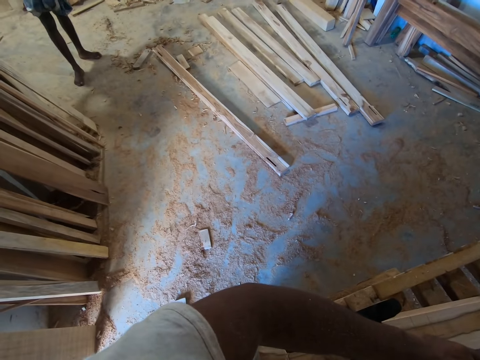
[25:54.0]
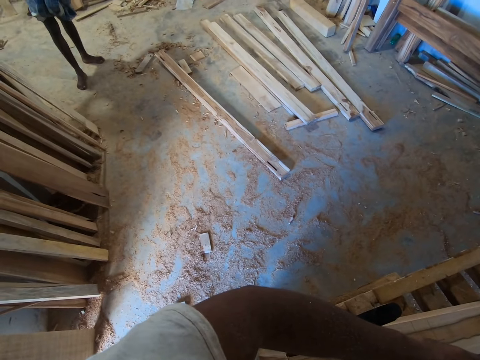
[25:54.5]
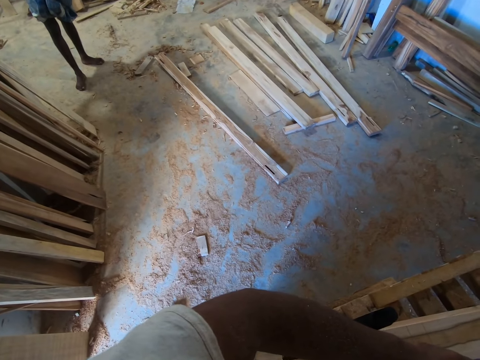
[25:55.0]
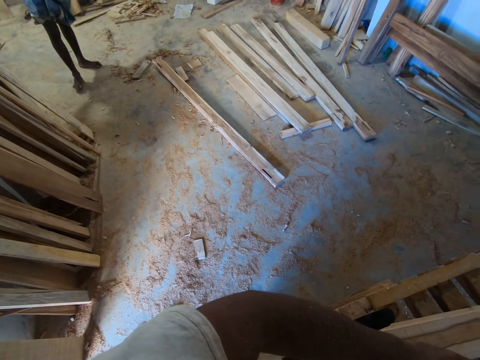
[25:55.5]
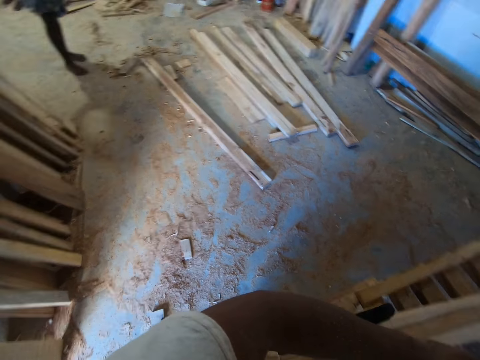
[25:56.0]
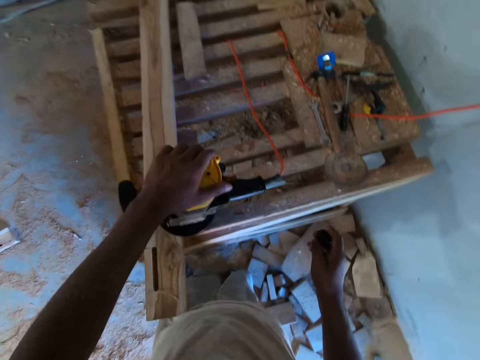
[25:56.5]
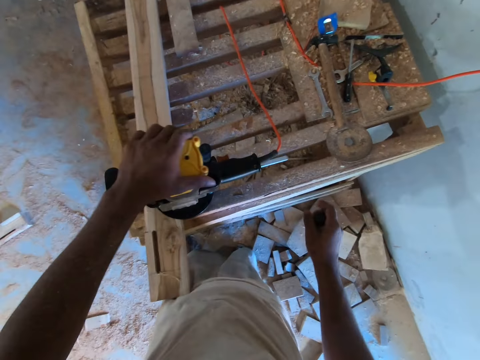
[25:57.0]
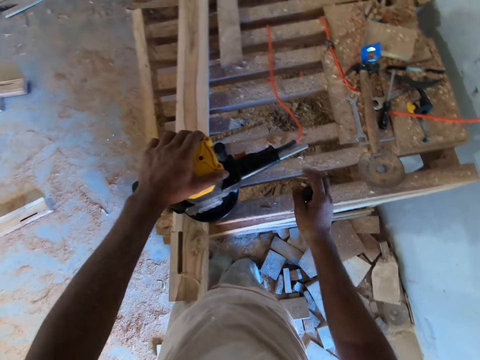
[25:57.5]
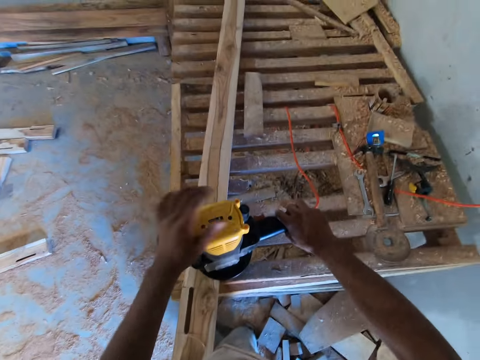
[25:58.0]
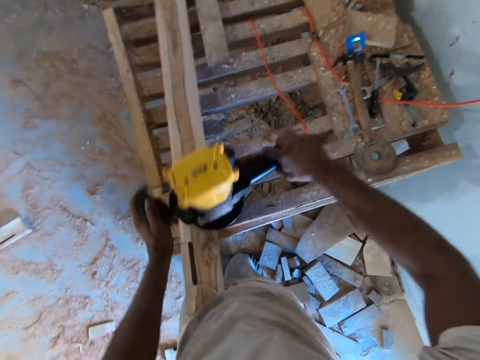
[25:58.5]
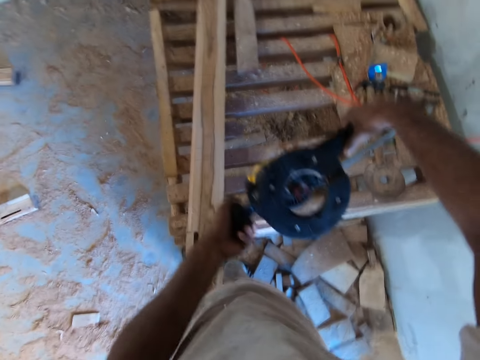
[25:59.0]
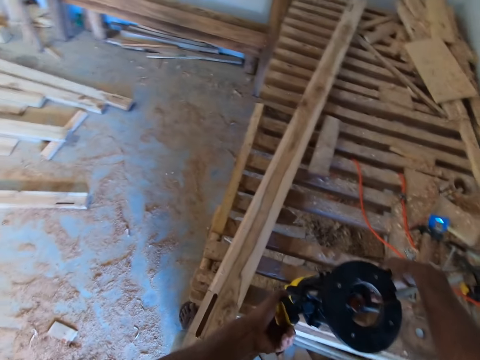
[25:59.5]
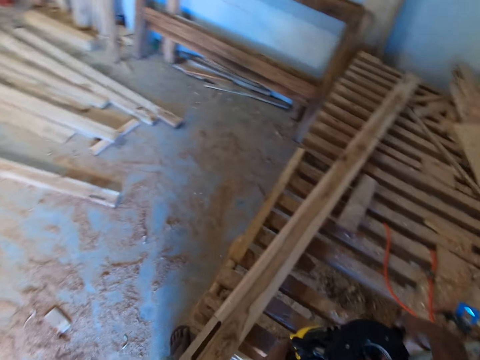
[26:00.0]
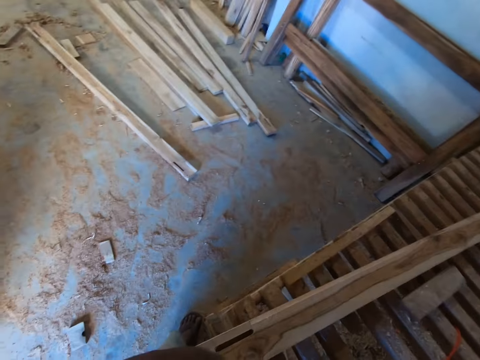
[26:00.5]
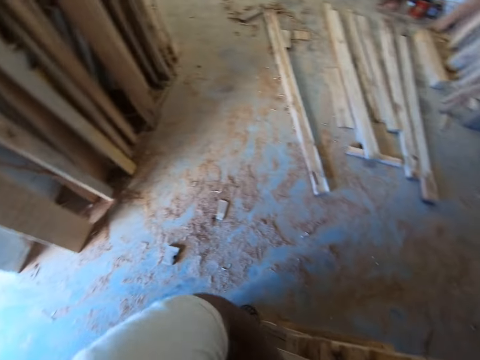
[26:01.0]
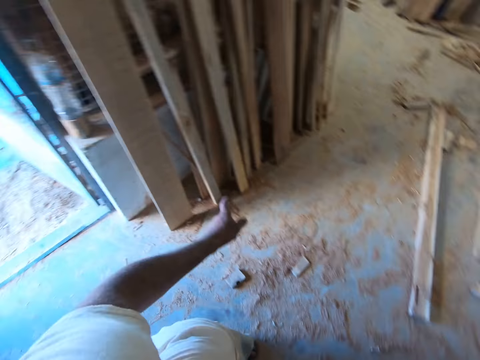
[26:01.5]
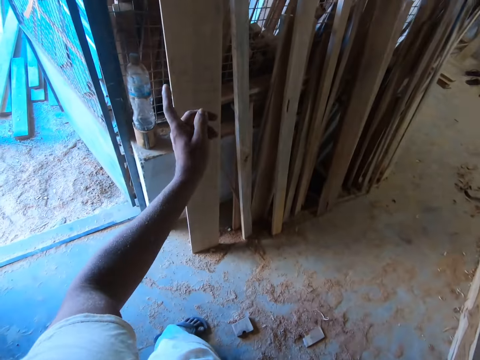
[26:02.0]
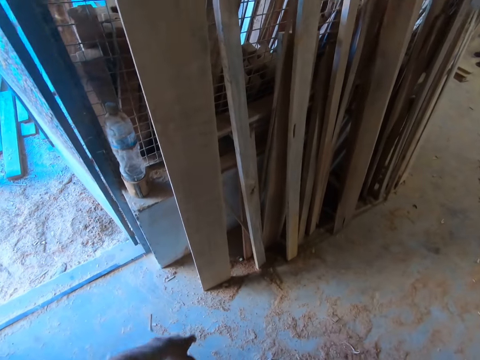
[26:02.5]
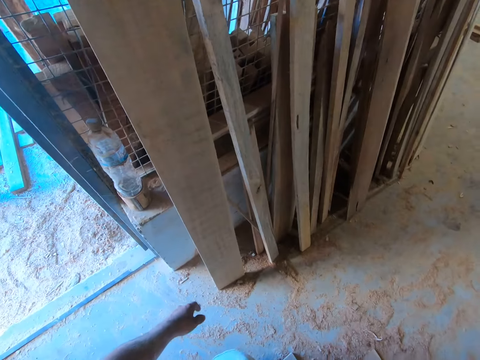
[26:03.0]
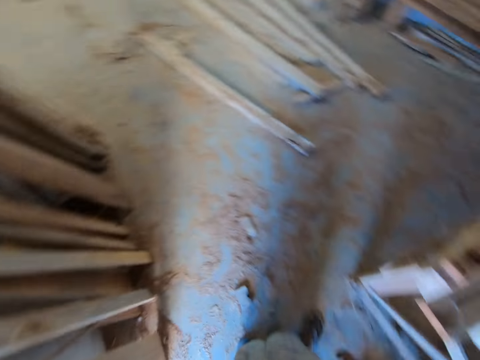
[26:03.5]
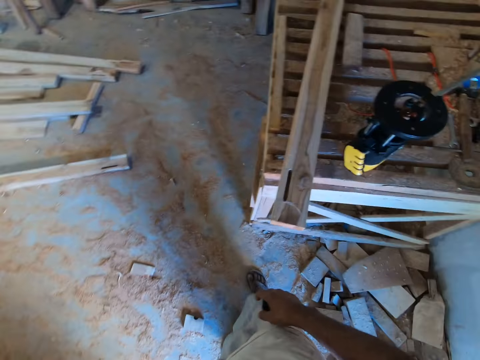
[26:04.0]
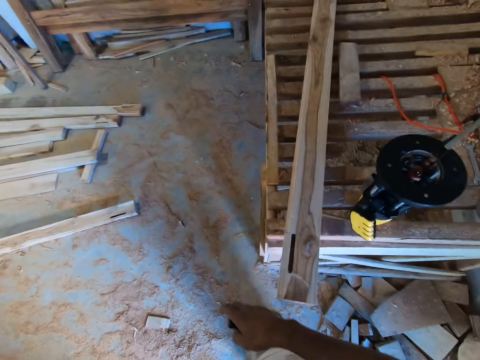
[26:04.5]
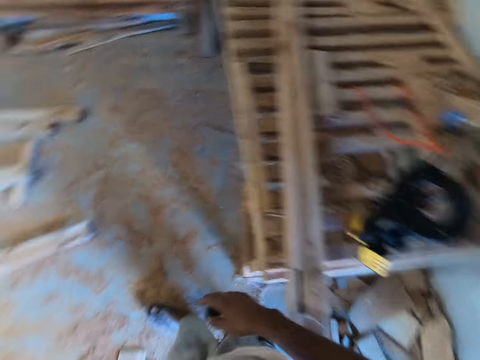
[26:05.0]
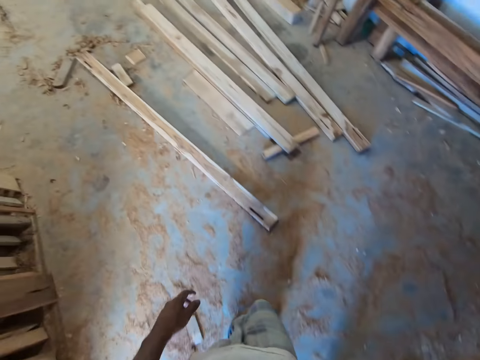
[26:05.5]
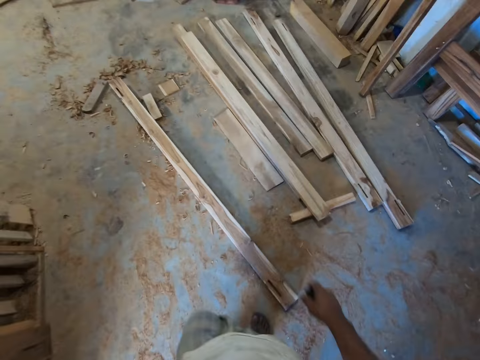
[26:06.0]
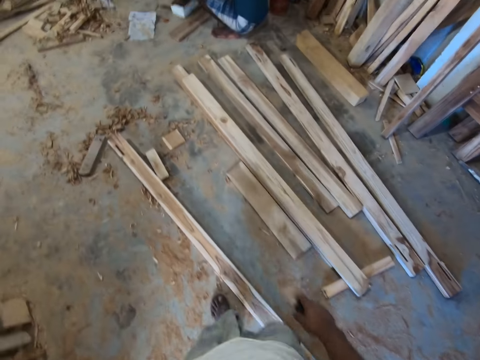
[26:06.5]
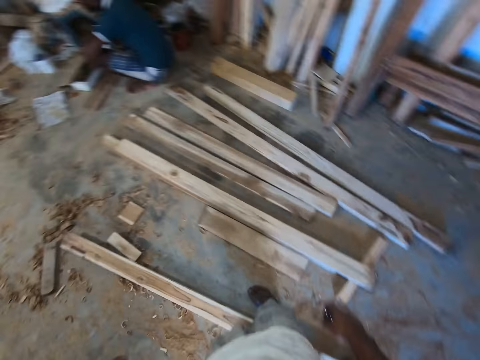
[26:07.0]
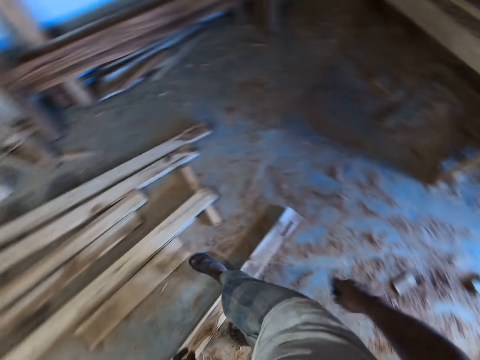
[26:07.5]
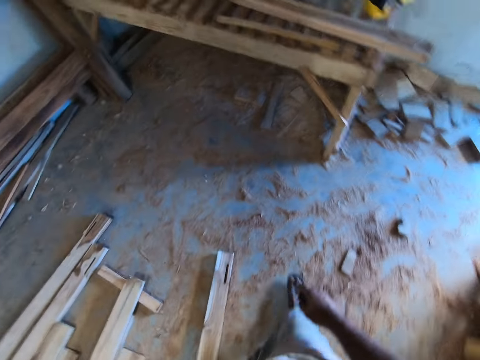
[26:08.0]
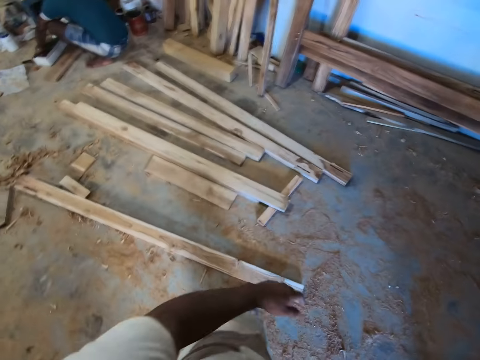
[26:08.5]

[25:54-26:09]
The camera wearer looks around the workshop. He holds the wood cutter on the piece of wood with both hands. He turns the grinder machine on the worktable. He takes the wood cutter from the piece of wood with both hands. He drops the wood cutter on the work bench with both hands. He looks around the workshop. He walks around the workshop. He looks around the workshop.

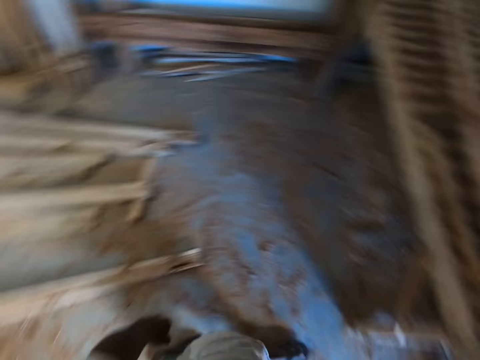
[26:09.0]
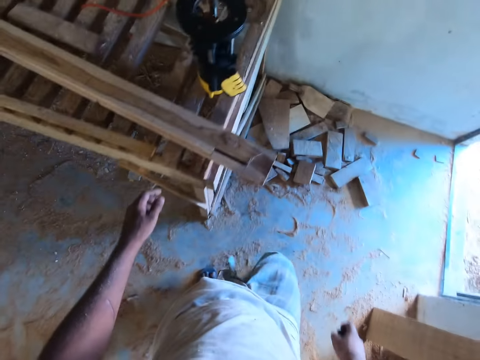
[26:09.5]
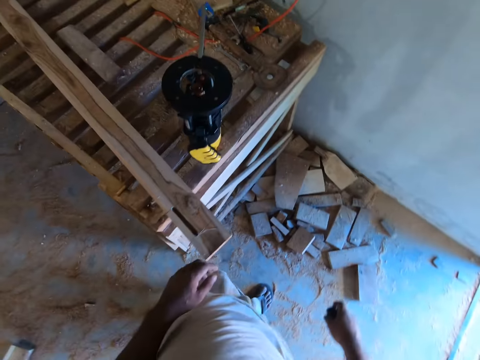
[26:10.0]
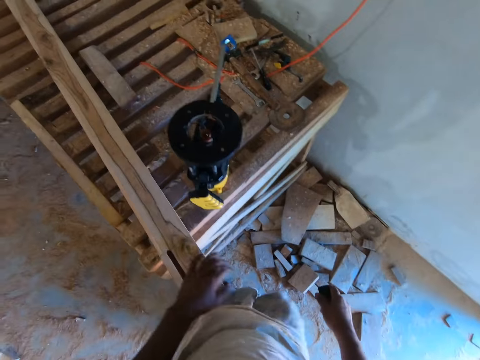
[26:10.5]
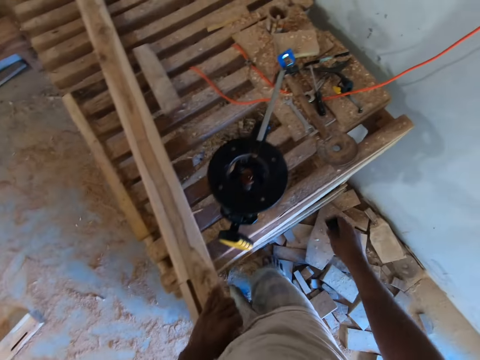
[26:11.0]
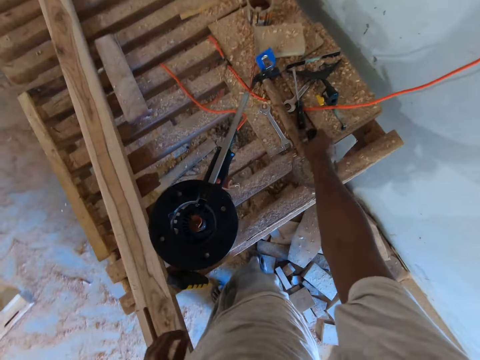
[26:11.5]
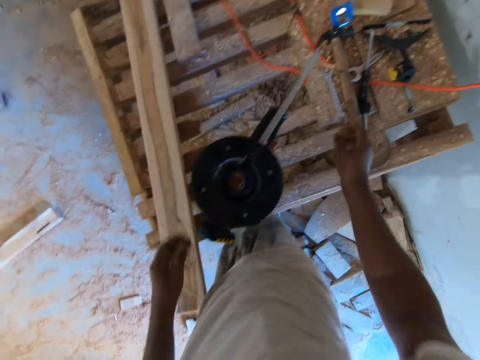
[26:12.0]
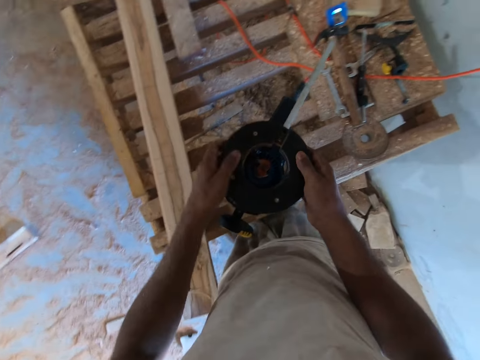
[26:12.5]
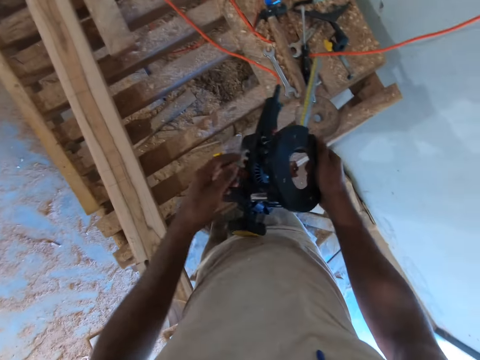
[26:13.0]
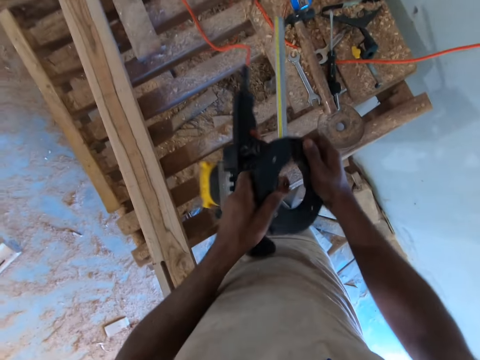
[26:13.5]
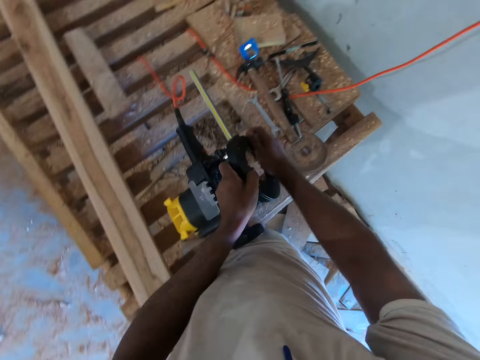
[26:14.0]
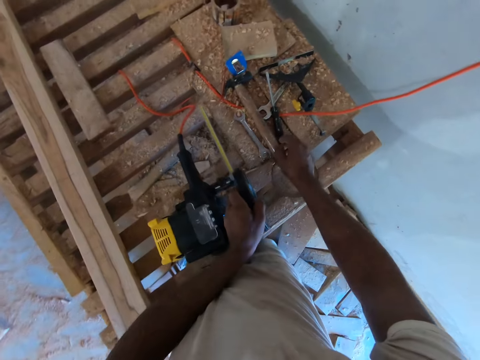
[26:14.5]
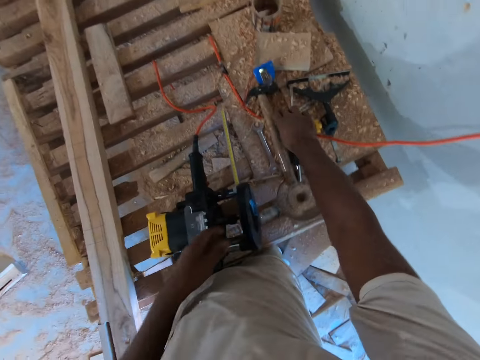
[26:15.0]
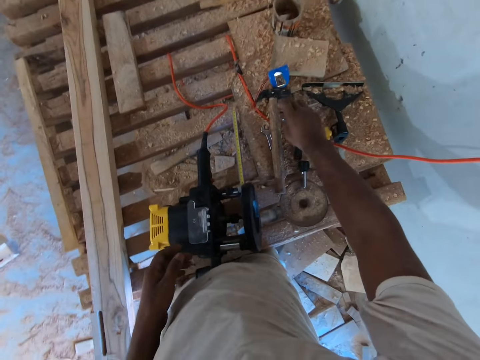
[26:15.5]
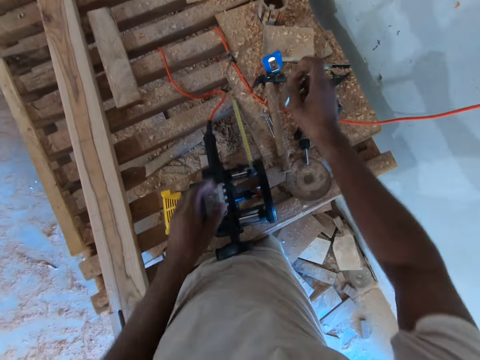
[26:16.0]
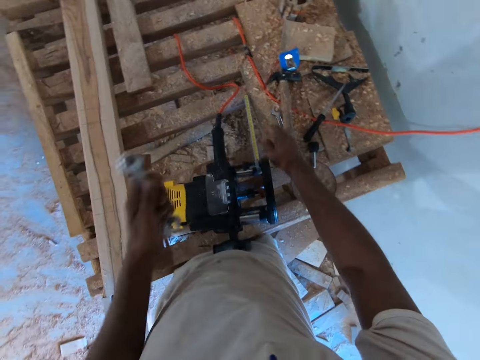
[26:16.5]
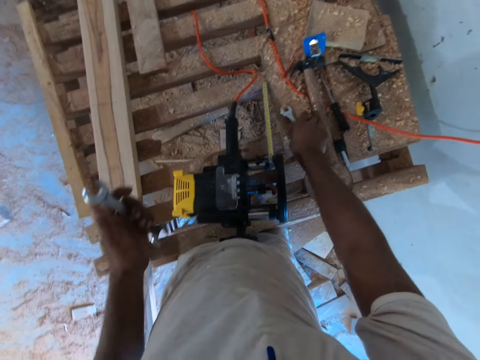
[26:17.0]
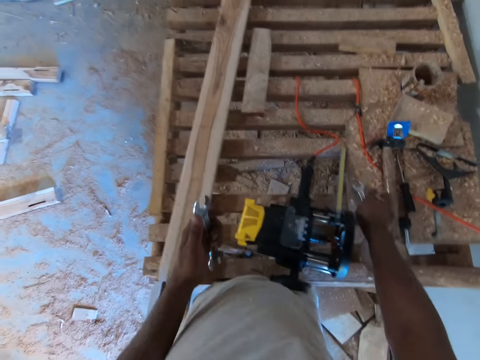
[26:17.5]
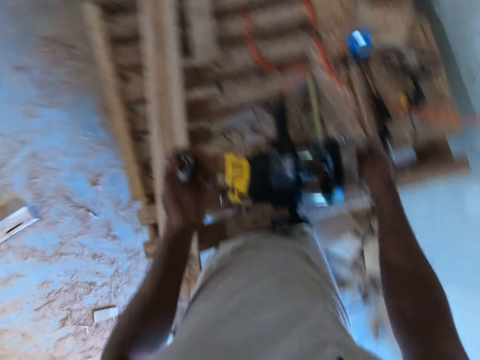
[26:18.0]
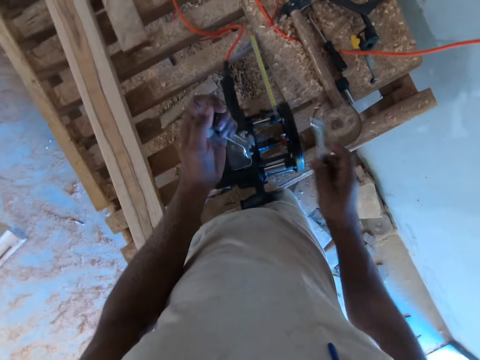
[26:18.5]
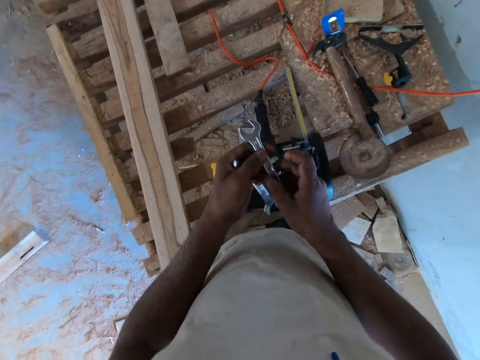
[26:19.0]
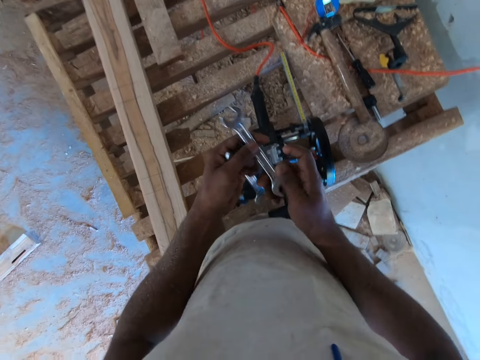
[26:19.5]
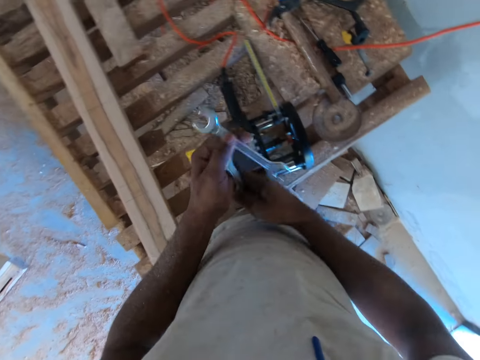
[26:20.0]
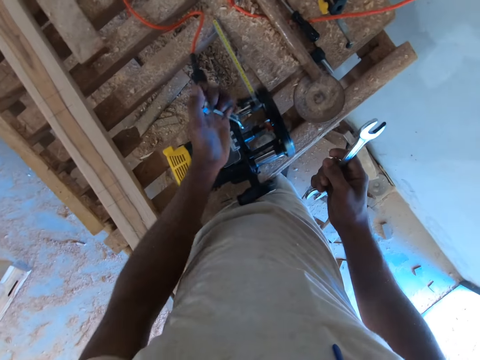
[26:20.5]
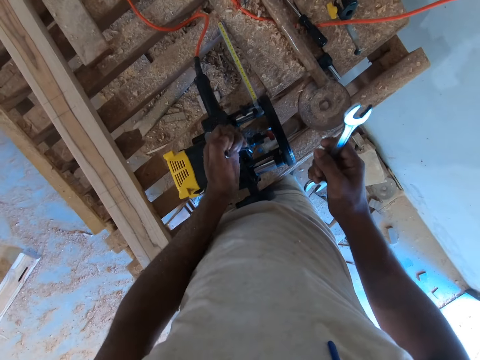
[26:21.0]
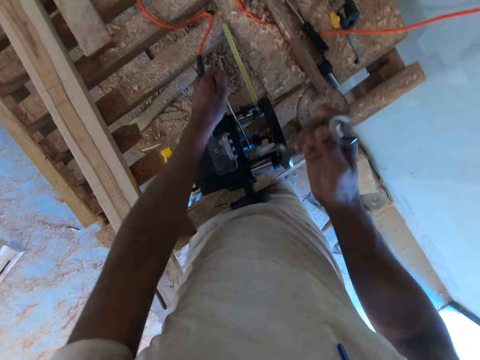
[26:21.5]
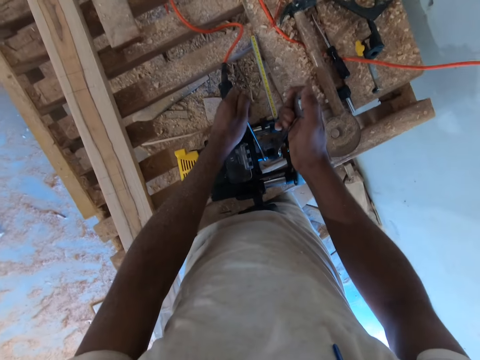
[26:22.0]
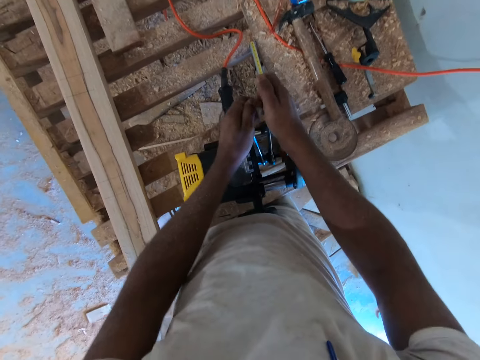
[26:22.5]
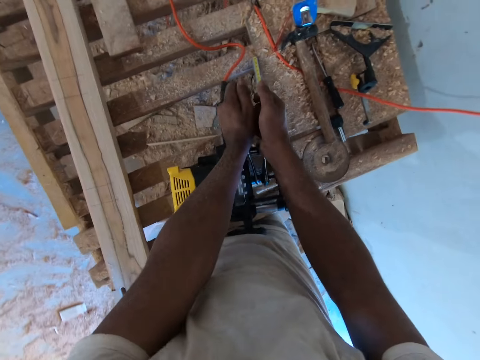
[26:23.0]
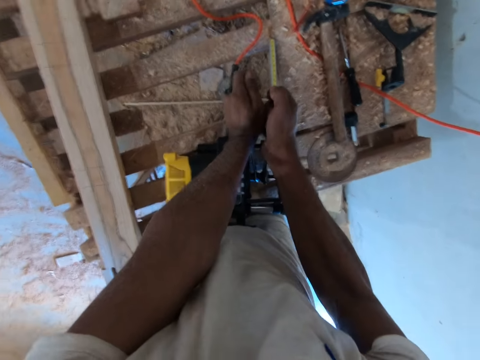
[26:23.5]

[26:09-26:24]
The camera wearer walks around the workshop. He puts his left hand on the piece of wood on the work table. He drops the bolt on the work table with his right hand. He holds the wood cutter on the work table with both hands. He turns the wood cutter on the work table with both hands. He removes his right hand from the wood cutter. He takes the spanner from the work table with his right hand. He moves the spanner from his right hand to his left hand. He takes a spanner from the work table with his right hand. He moves the spanner from his right hand to his left hand. He moves the spanner from his left hand to his right hand. He holds a nut in the wood cutter with the spanner in his left hand. He loosens the bolt from the wood cutter with the spanner in his right hand.
